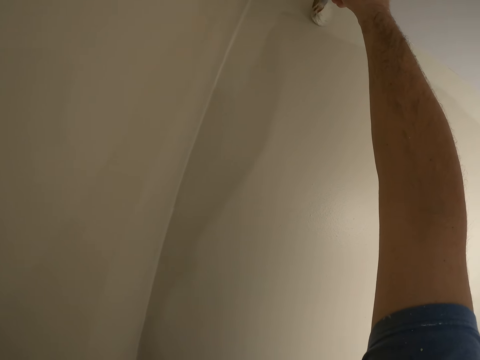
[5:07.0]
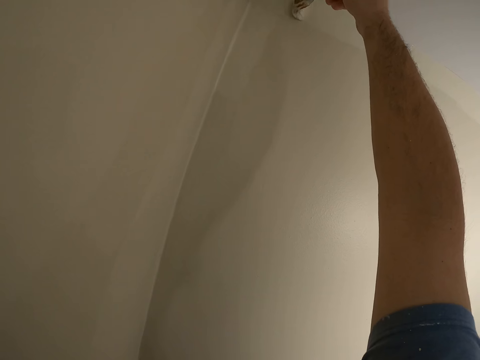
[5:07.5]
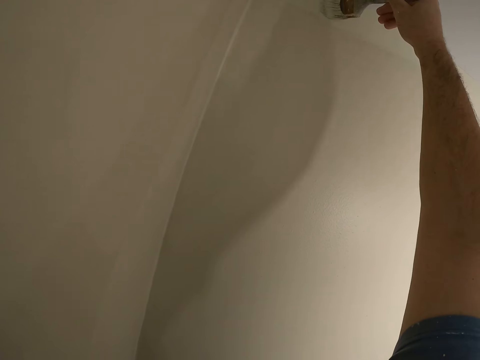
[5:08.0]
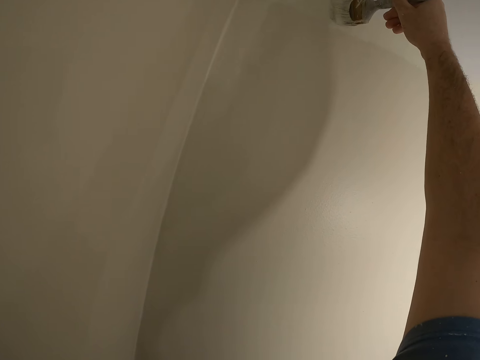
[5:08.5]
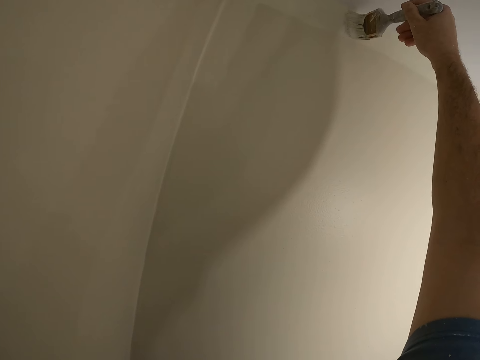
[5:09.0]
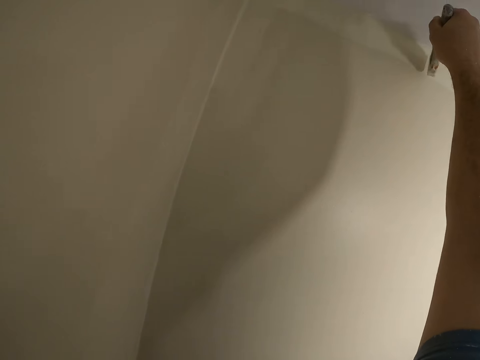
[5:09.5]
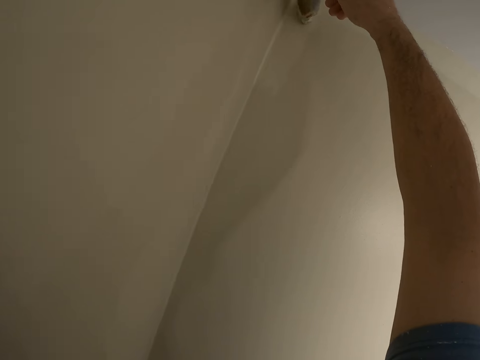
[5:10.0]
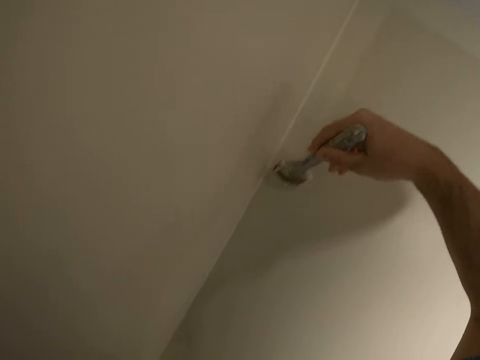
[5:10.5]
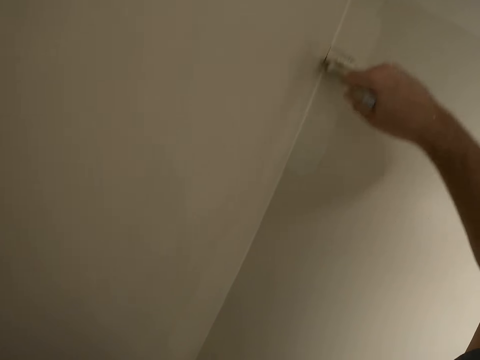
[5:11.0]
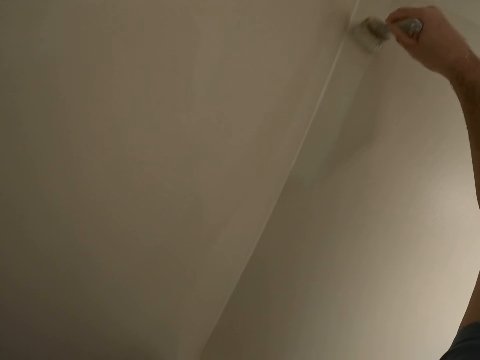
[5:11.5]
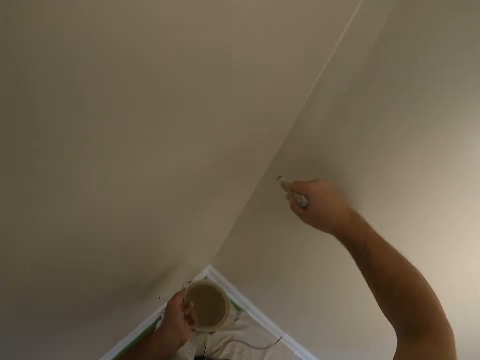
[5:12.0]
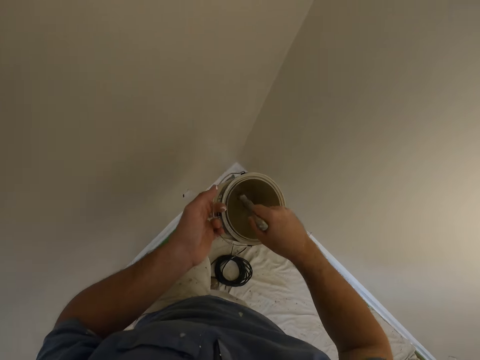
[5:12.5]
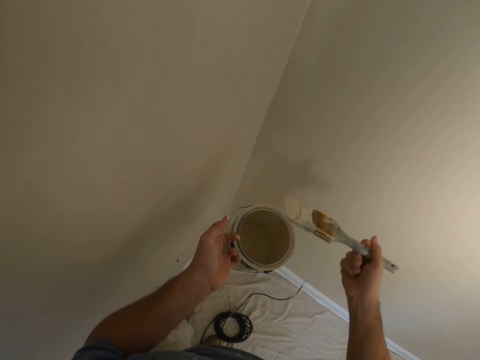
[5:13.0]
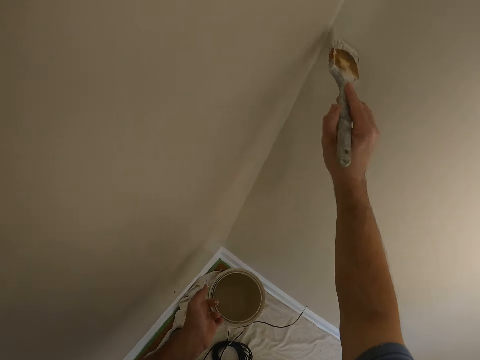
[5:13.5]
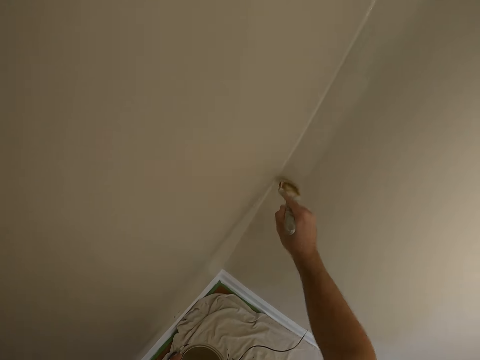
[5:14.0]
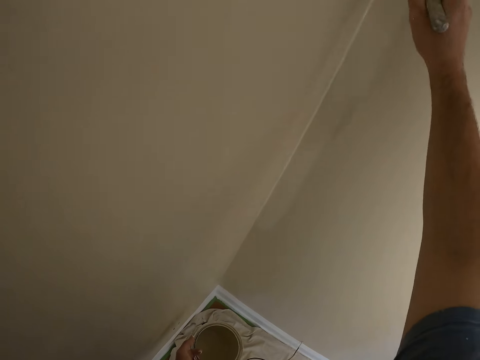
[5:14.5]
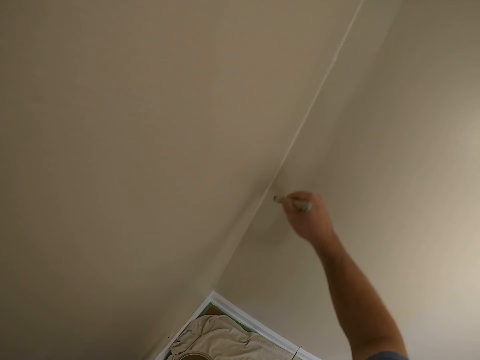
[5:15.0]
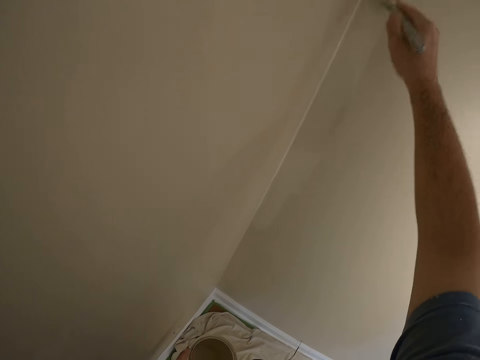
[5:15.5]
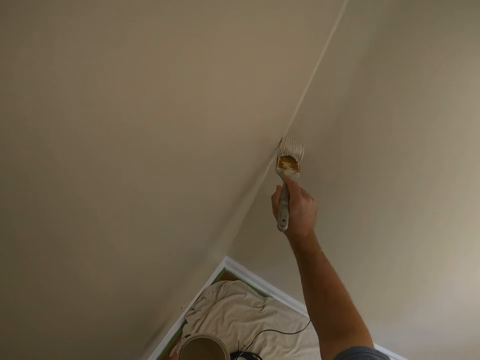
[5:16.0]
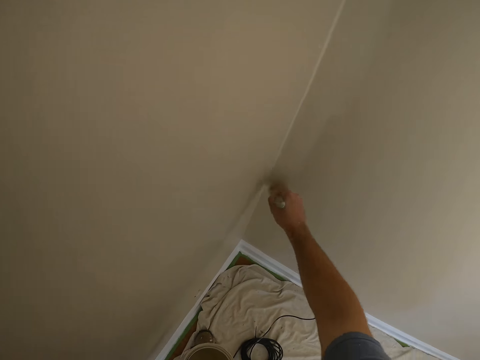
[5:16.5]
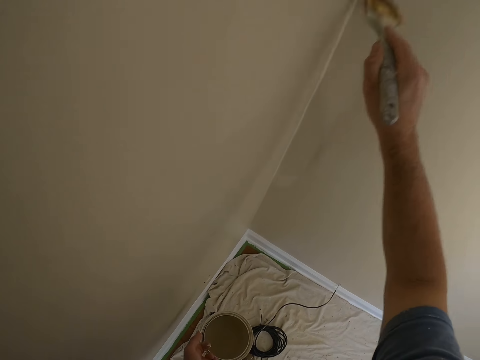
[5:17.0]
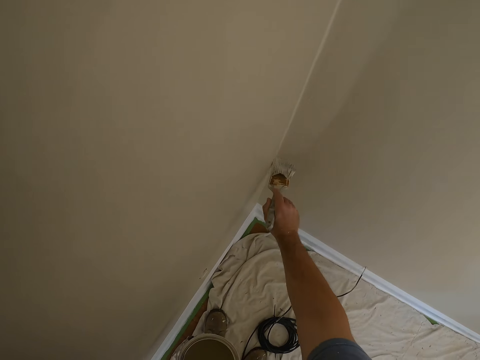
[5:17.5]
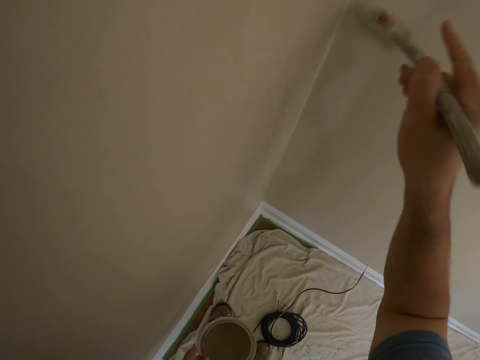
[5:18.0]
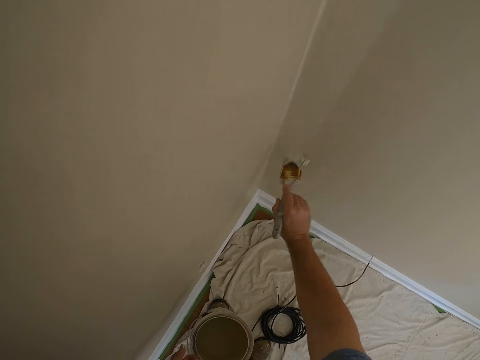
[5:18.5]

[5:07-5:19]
The camera wearer dips the paint brush into the paint bucket. They paint the wall in the house with the paint brush.

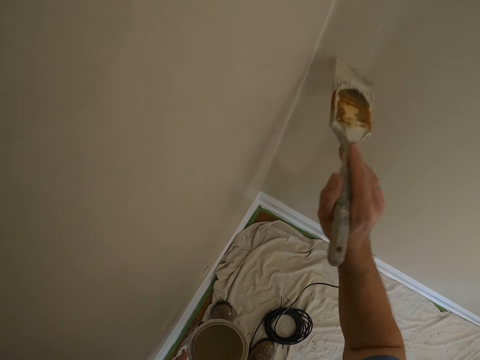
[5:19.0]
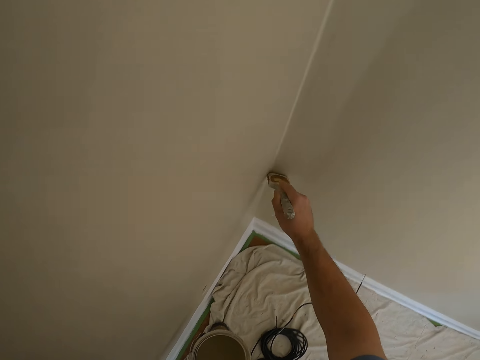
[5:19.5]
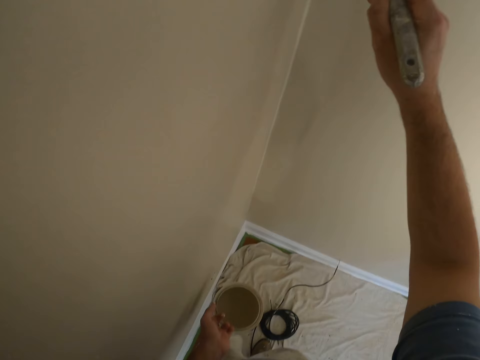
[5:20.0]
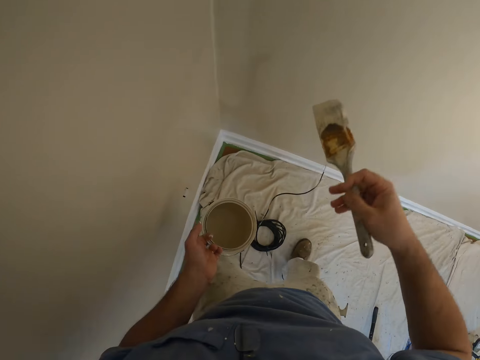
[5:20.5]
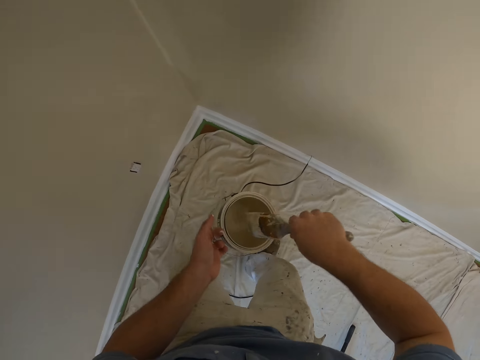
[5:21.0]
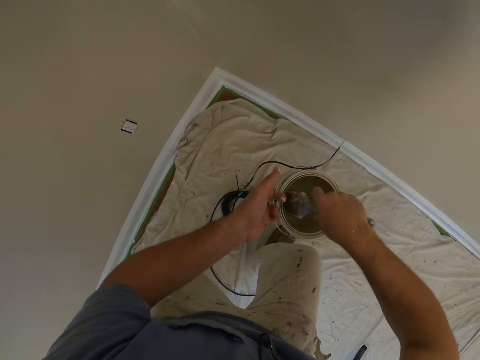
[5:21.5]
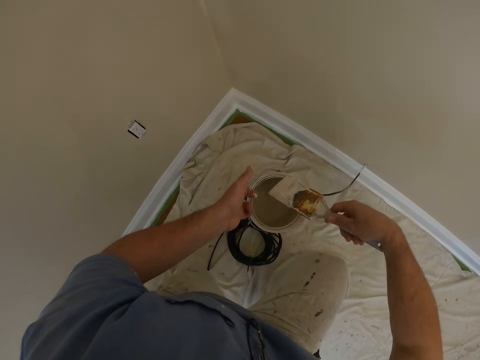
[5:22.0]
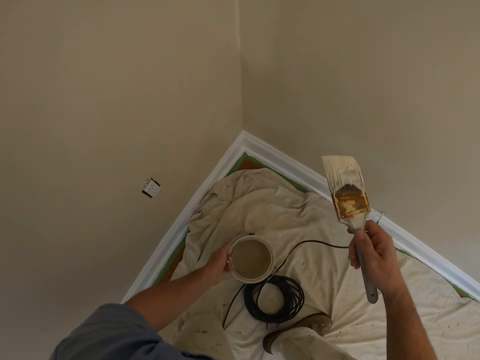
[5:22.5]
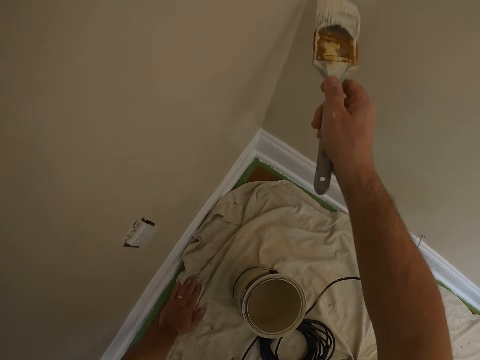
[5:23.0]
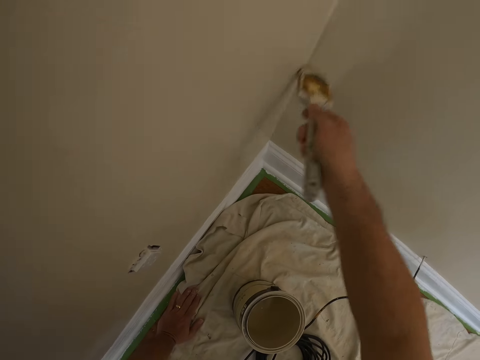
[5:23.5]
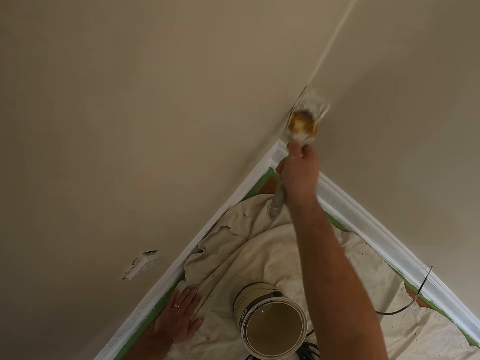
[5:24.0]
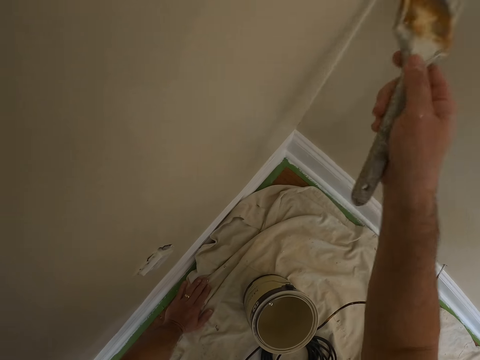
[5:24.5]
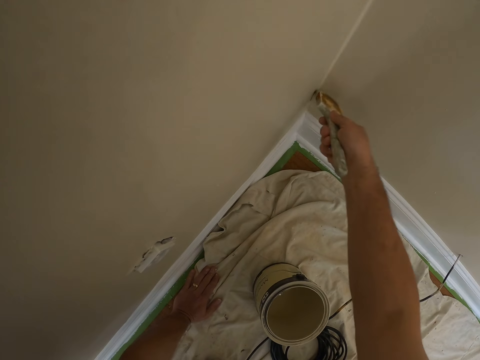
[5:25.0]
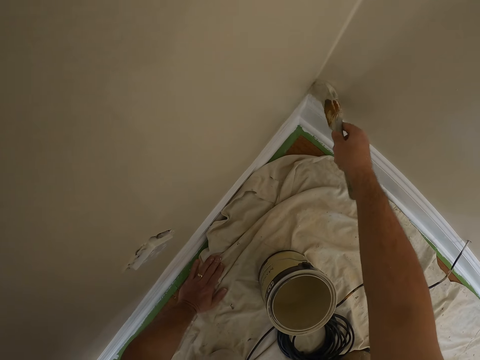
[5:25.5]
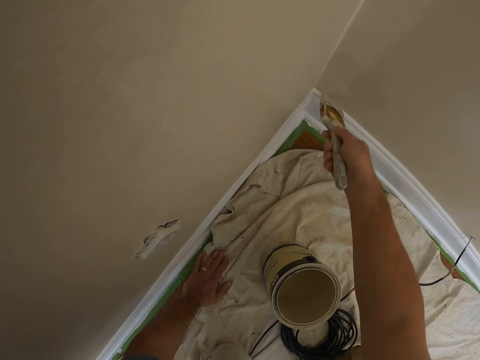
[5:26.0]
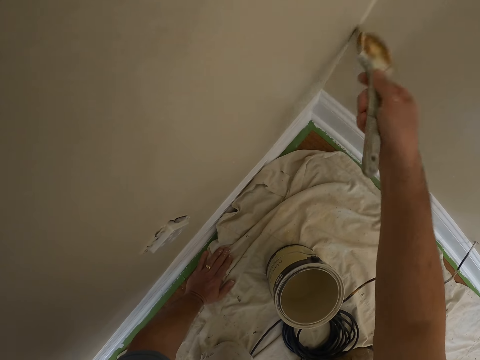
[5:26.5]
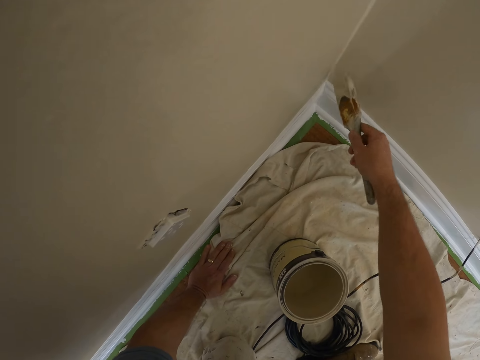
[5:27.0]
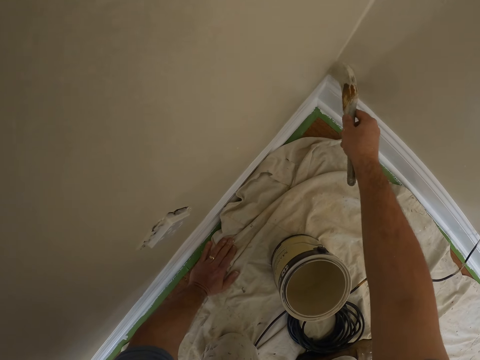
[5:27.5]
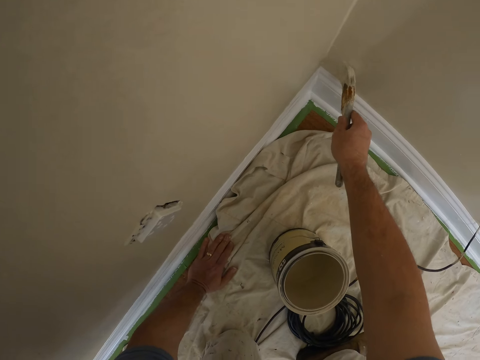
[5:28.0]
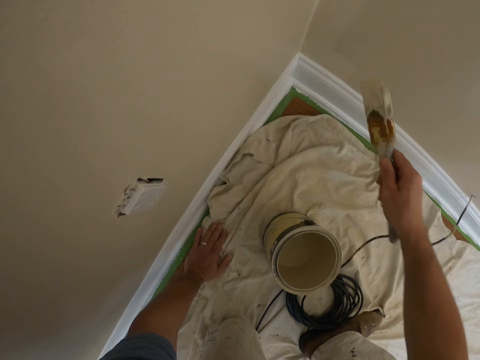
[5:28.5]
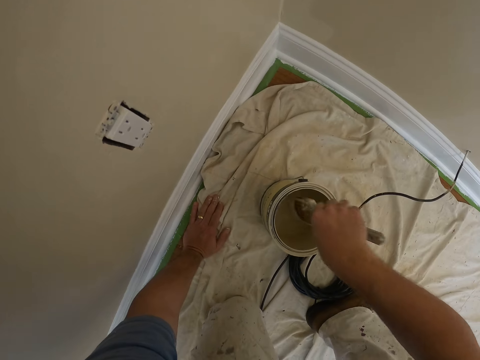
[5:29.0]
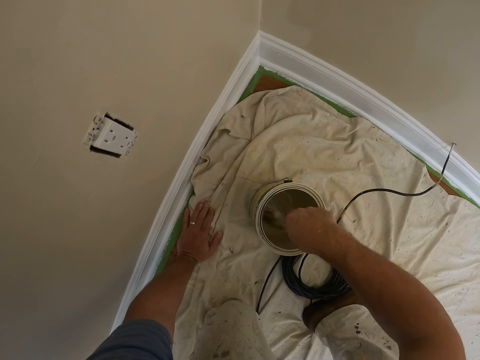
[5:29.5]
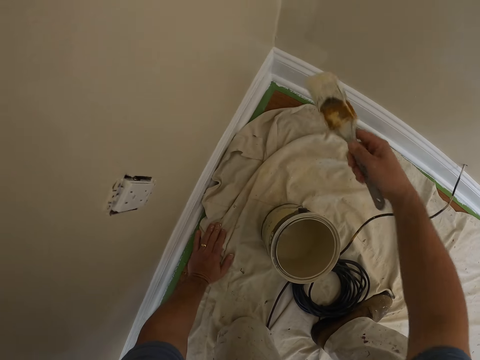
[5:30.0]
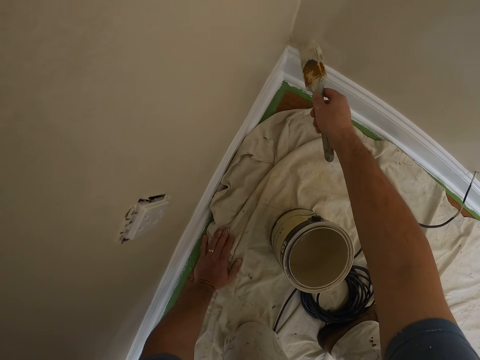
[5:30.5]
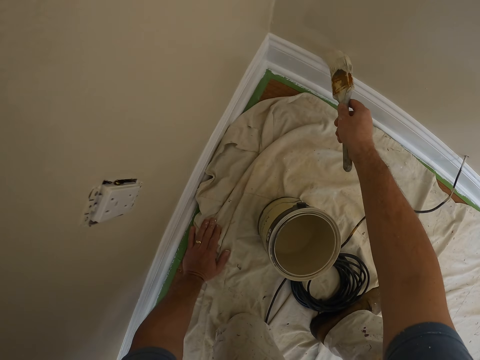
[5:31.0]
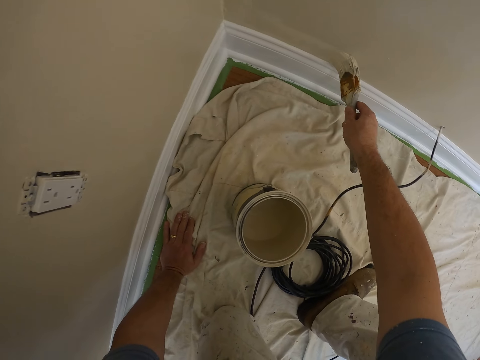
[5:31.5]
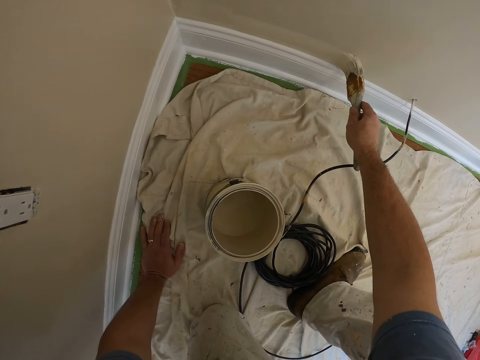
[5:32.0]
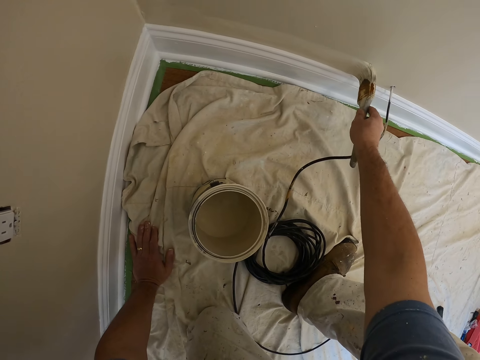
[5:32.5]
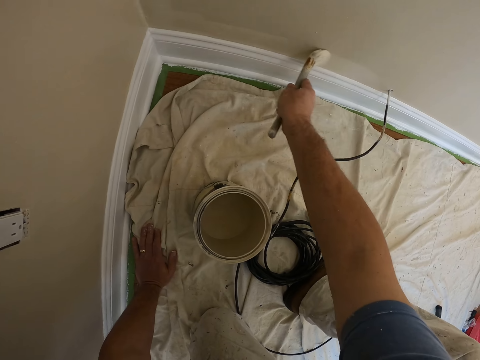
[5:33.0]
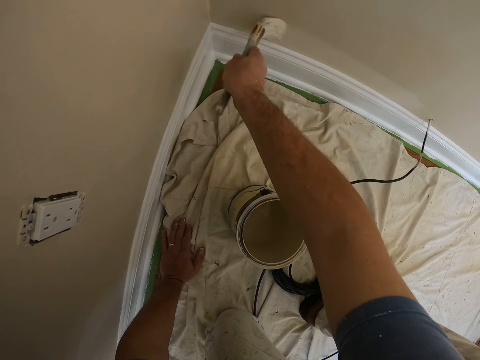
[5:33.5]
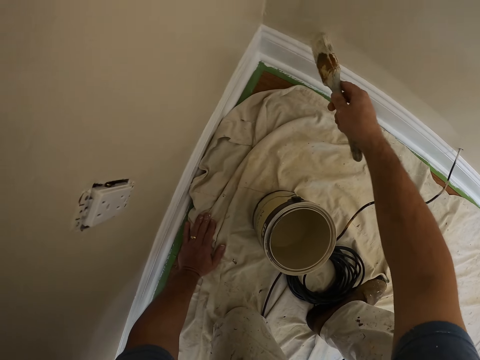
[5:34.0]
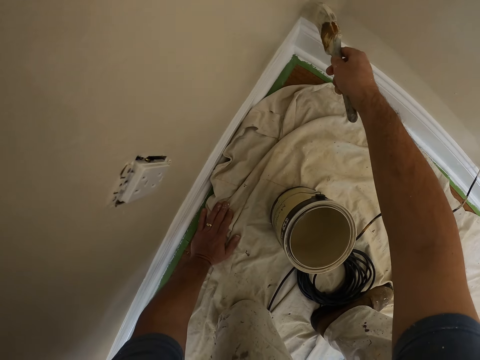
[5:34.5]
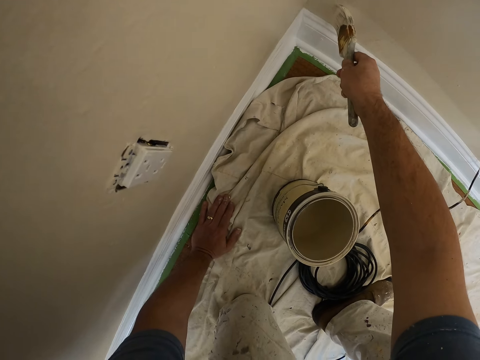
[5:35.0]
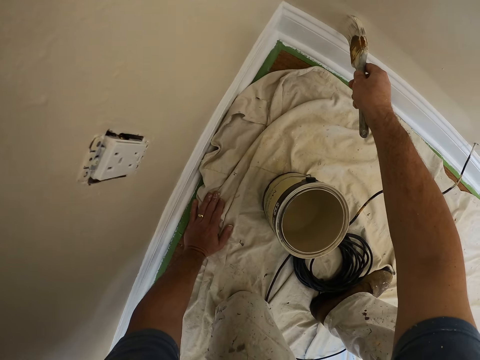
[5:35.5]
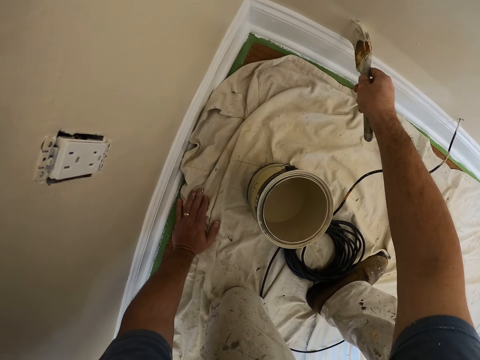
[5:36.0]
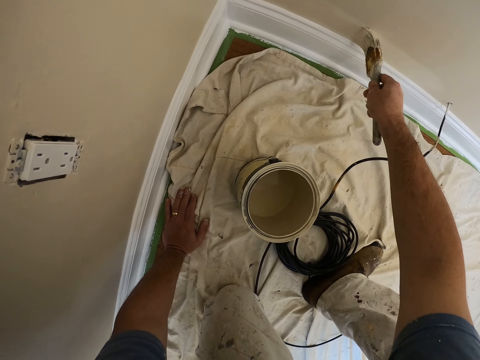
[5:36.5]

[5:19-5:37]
The camera wearer dips the paint brush into the paint bucket. He kneels down on his left foot. He drops the paint bucket on the floor. He supports himself on the ground with his left hand. He paints the wall in the house with the paint brush. He dips the paint brush into the paint bucket. He paints the wall in the house with the paint brush.
